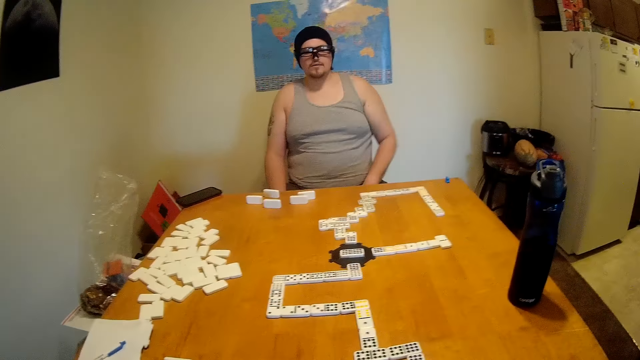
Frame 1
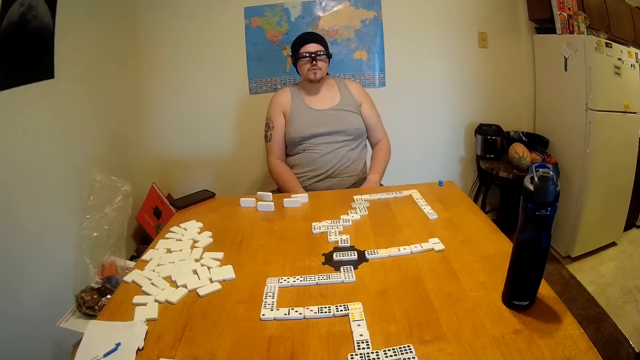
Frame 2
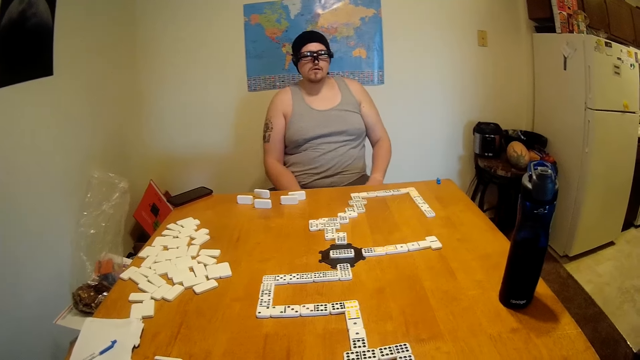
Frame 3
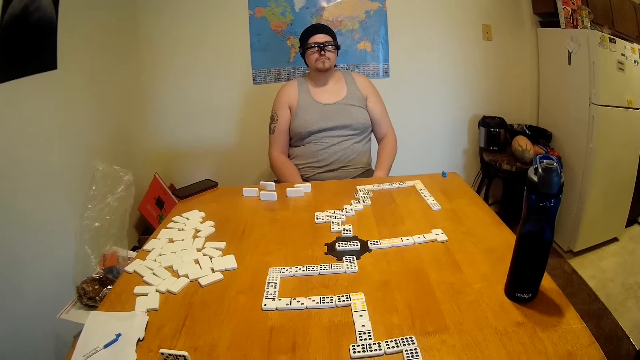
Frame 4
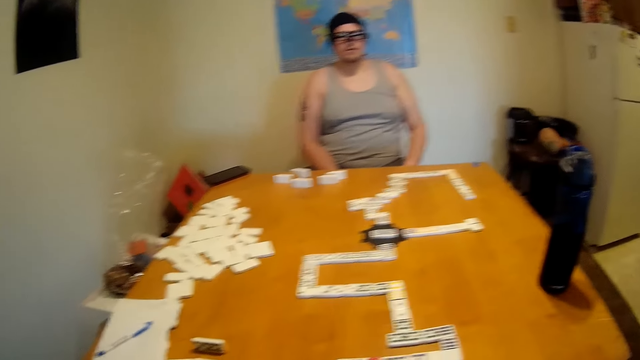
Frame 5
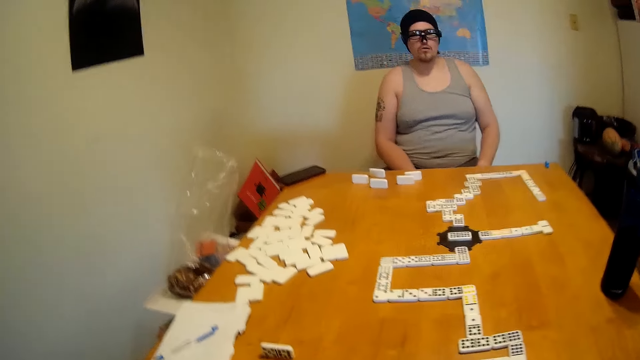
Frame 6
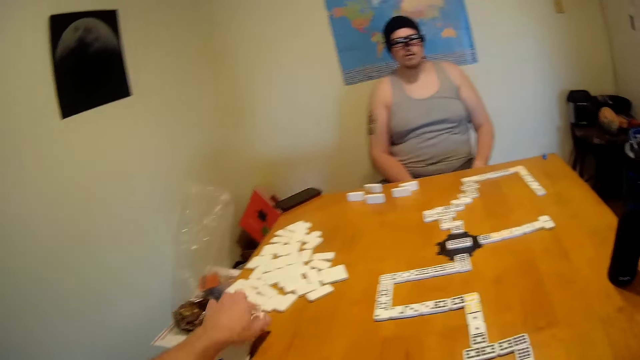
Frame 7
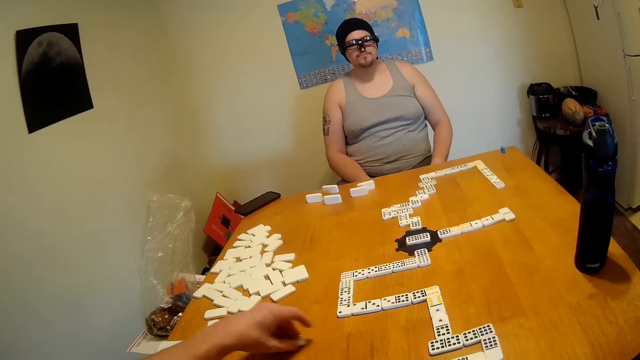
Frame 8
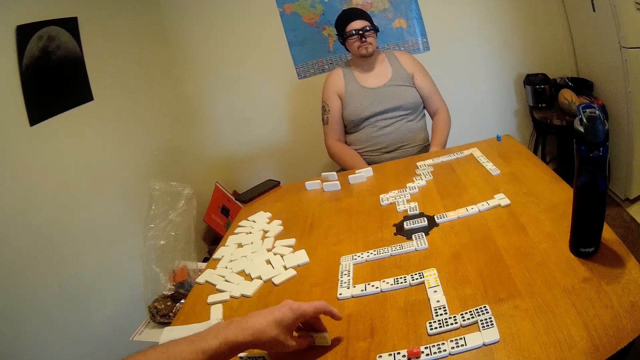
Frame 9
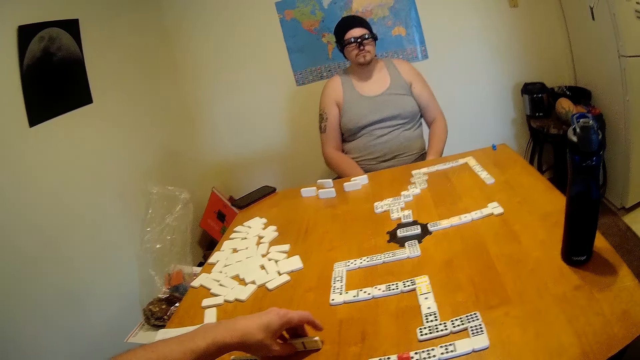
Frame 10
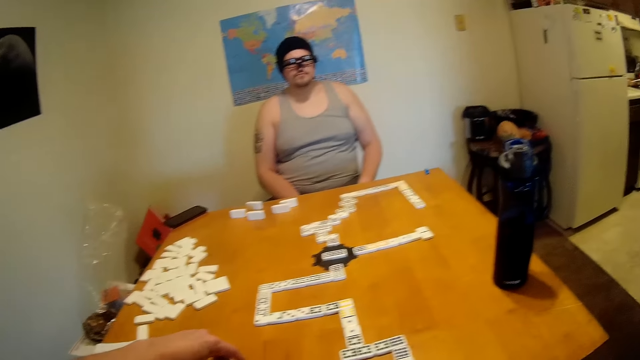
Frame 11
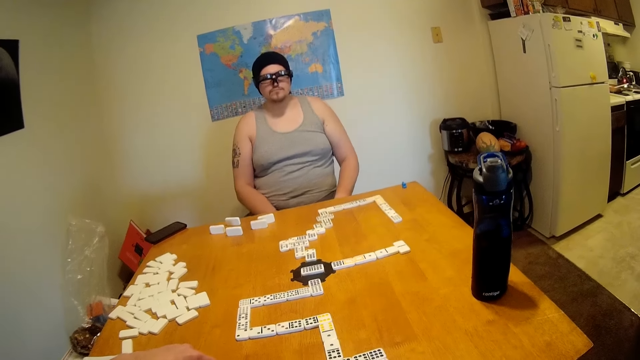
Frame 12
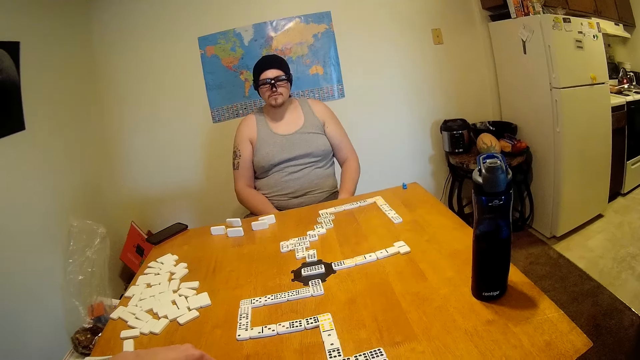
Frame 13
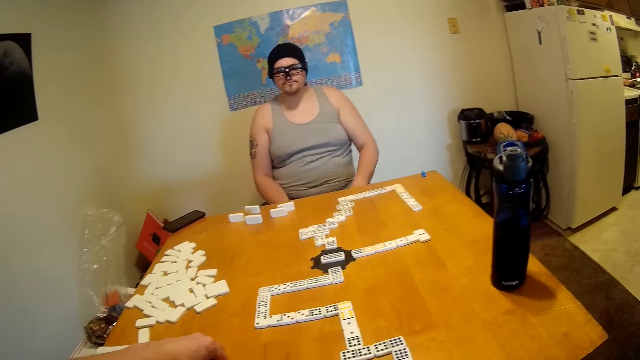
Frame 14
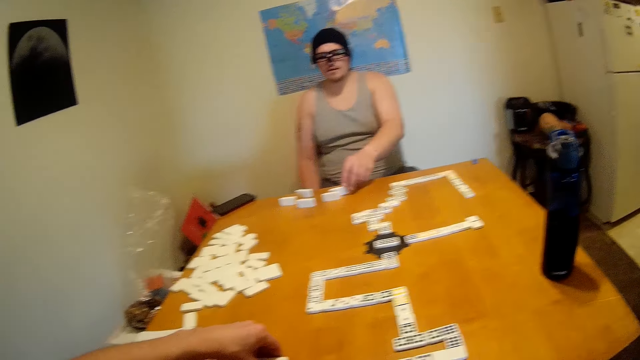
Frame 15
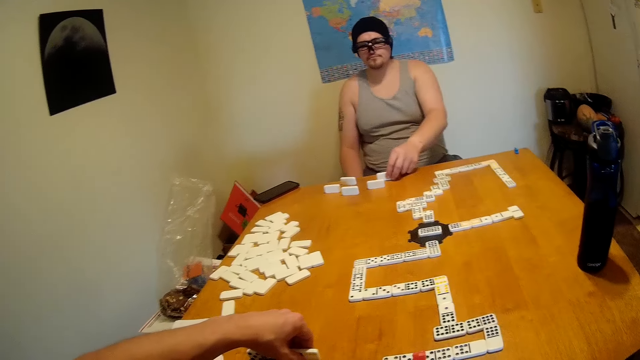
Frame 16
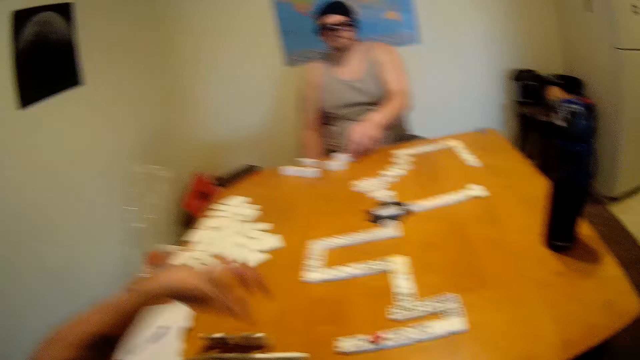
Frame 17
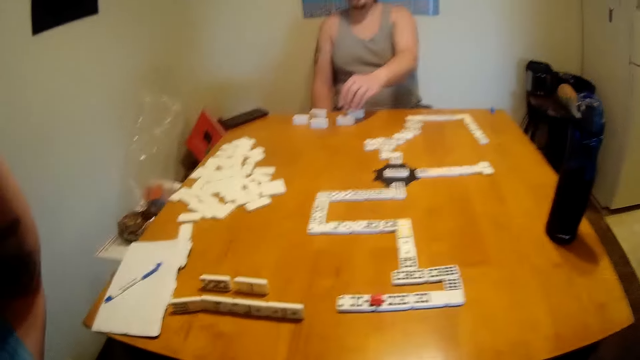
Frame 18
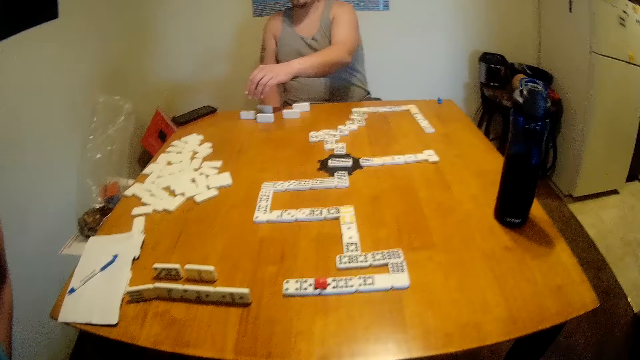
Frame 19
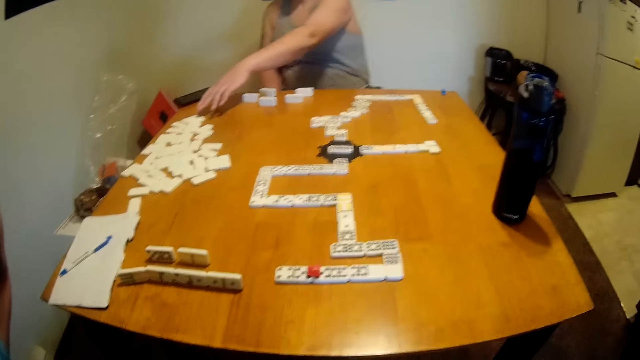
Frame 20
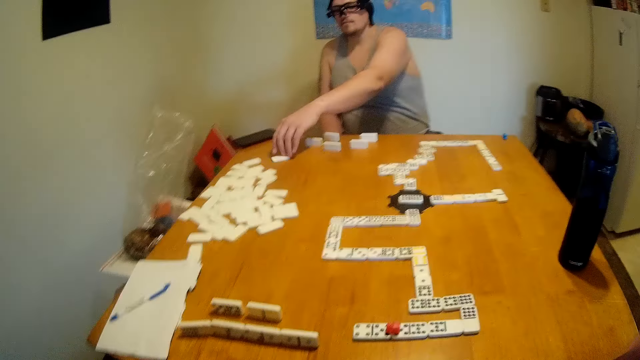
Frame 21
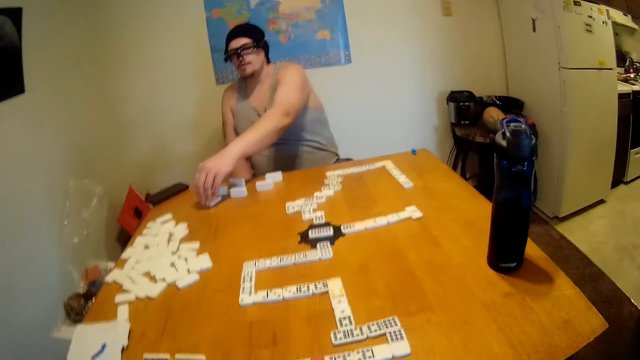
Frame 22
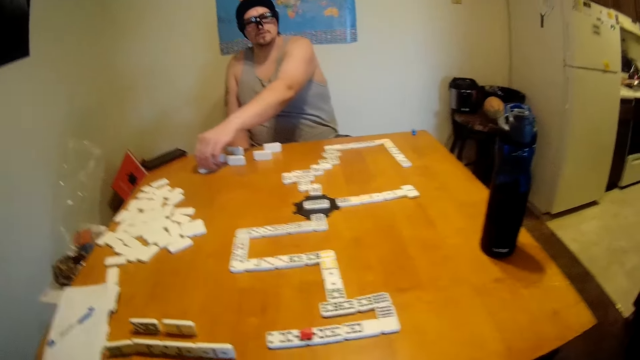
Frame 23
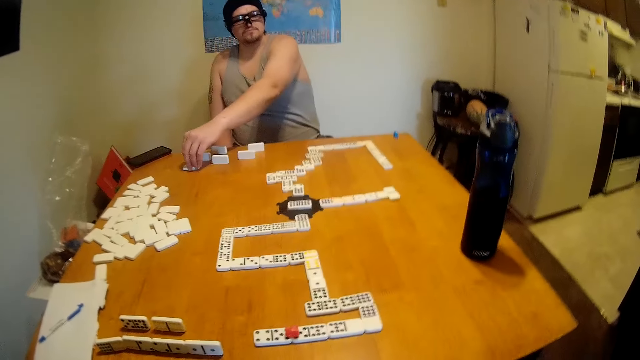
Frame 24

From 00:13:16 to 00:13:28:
The camera wearer looks around the table. A man looks around the table. The camera wearer moves a tile or rectangular dice on the table. They check the rectangular dice. The man looks around the table. The camera wearer looks around the table. The man holds the tile on the table and checks the rectangular dice. The camera wearer holds the camera. The man moves the tile on the table.

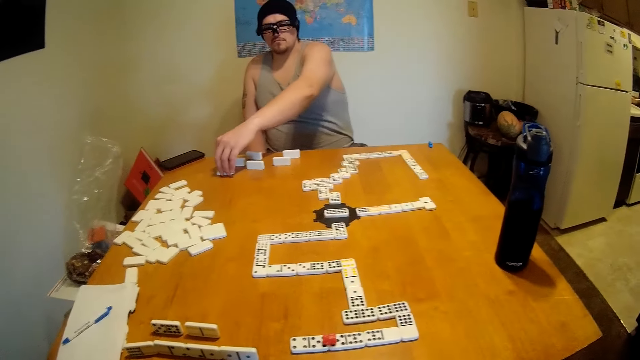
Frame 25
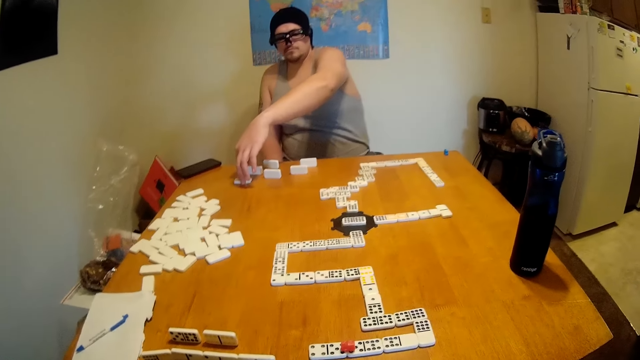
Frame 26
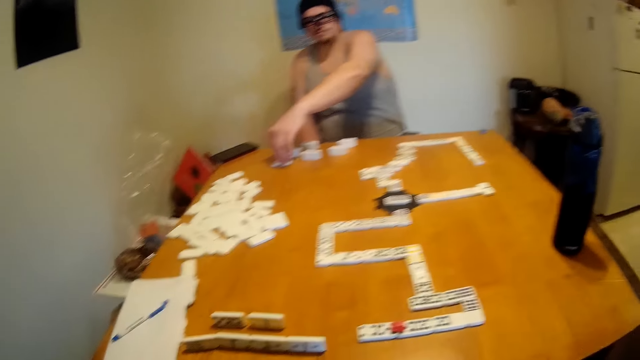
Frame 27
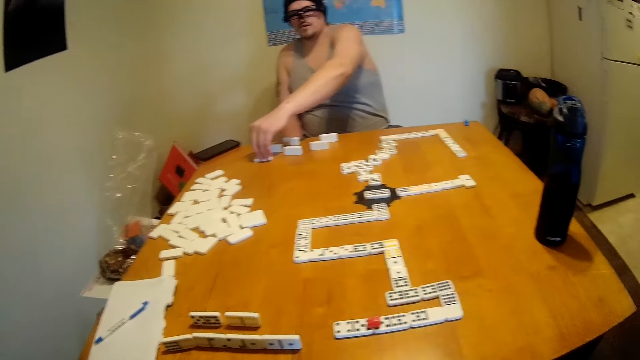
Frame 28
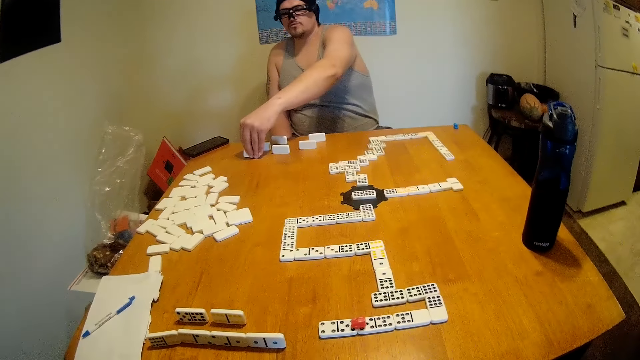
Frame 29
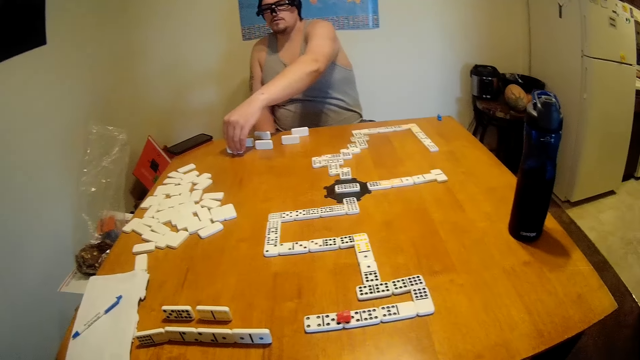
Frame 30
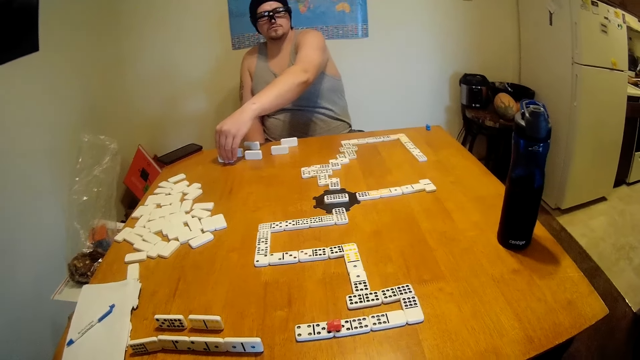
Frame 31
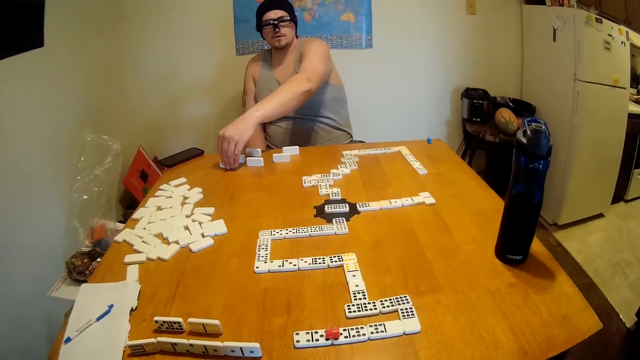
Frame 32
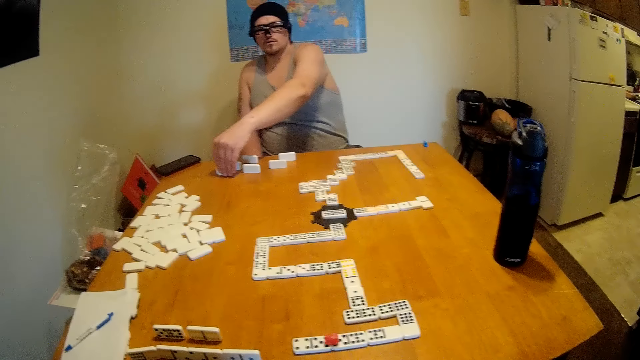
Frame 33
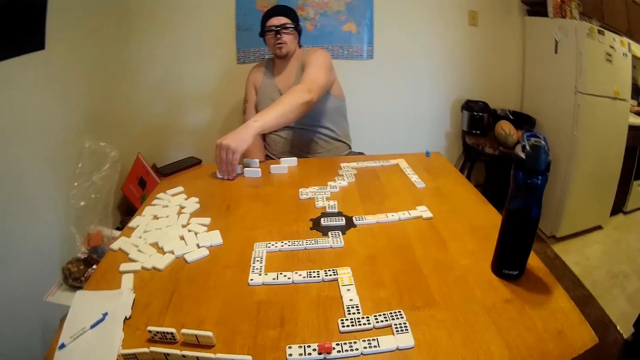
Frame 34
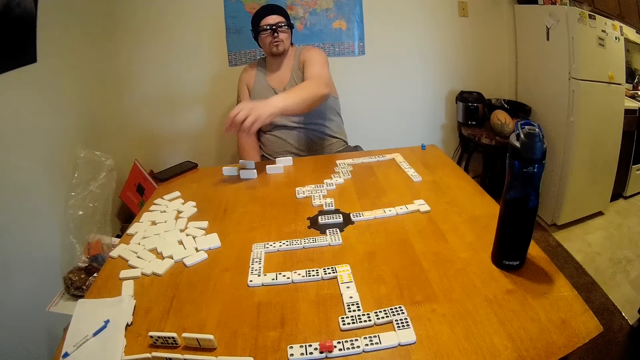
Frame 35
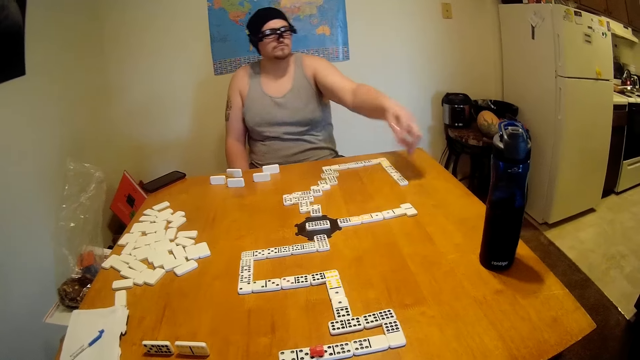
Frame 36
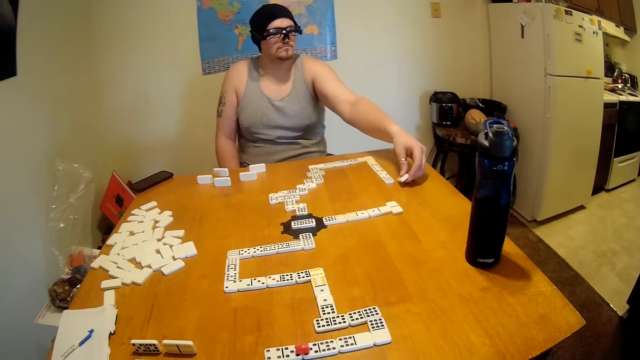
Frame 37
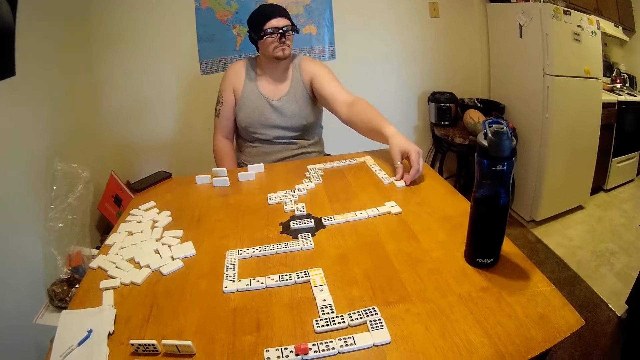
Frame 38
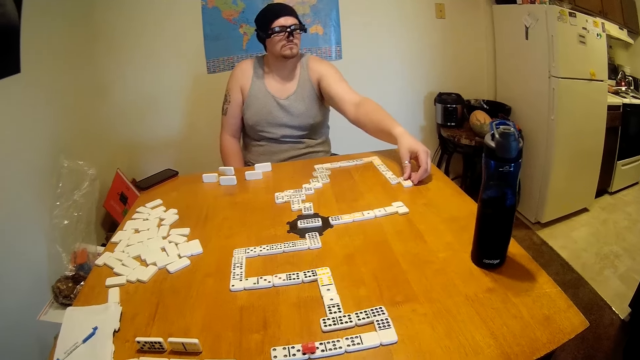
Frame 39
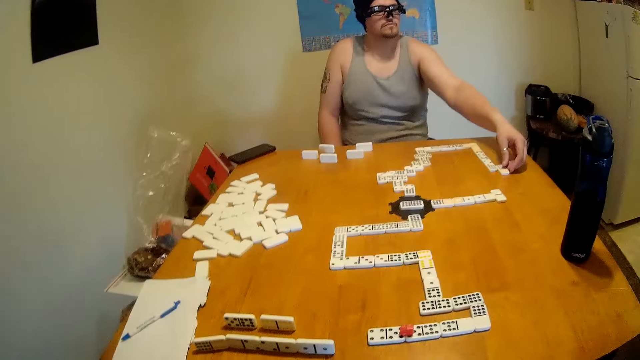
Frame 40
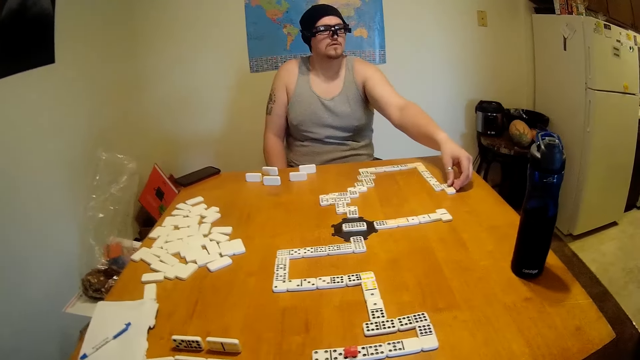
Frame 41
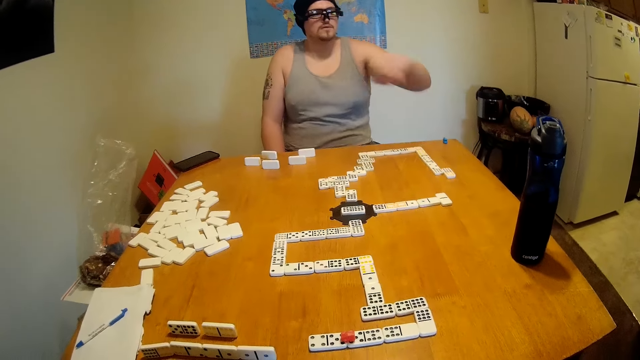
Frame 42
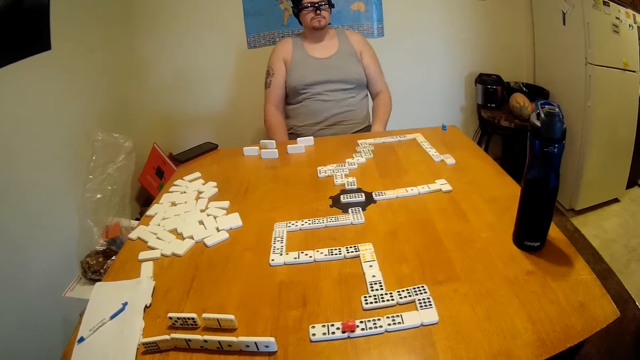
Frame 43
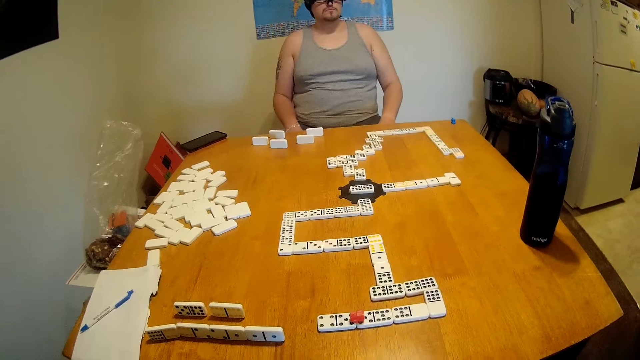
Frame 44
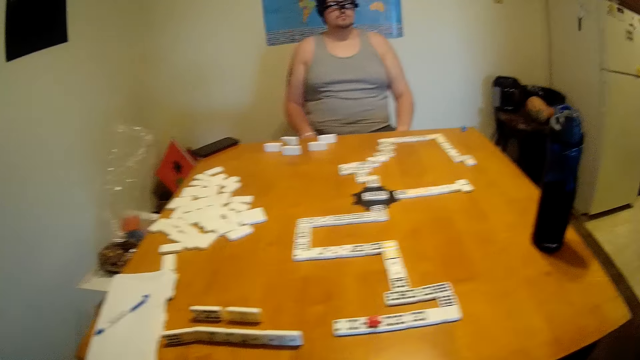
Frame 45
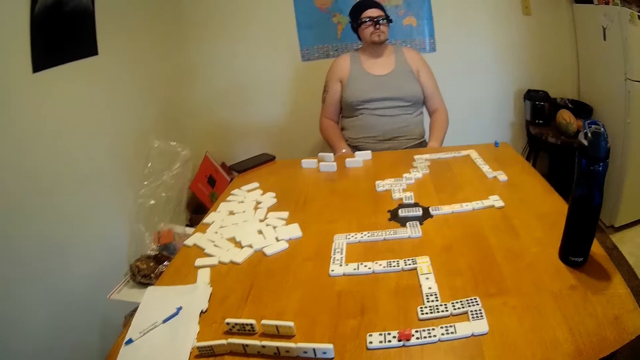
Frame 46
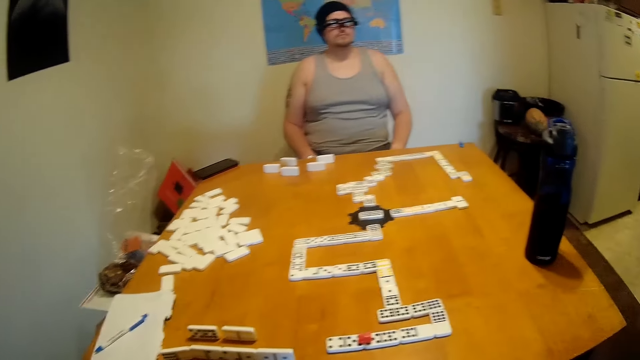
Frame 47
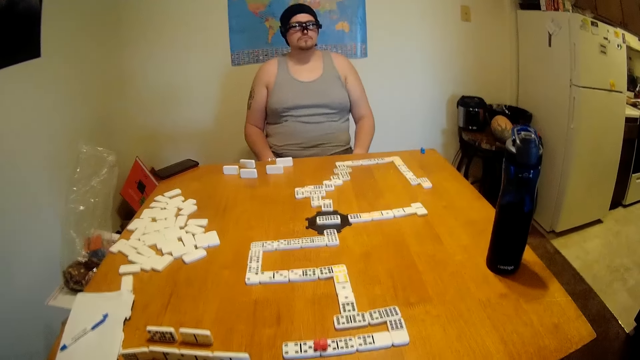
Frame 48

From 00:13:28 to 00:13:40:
The camera wearer looks around the table. A man checks a rectangular dice. The camera wearer holds the camera. The man checks the rectangular dice and lifts a tile from the table. The man places the tile at the end of a domino chain. The camera wearer looks around the table. The man looks around the table.
